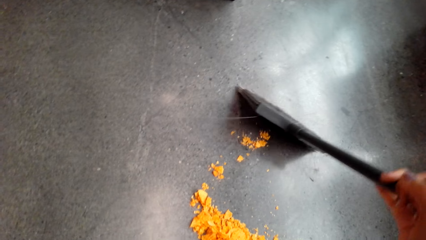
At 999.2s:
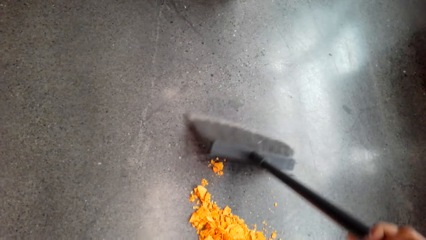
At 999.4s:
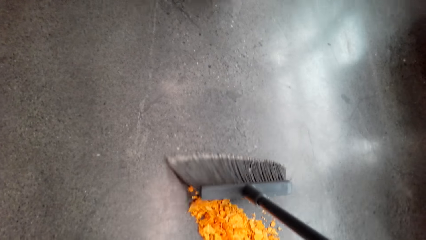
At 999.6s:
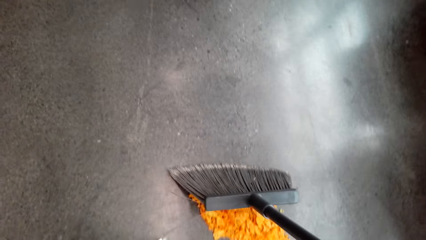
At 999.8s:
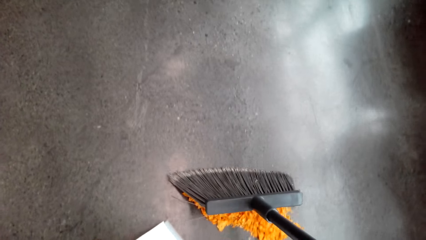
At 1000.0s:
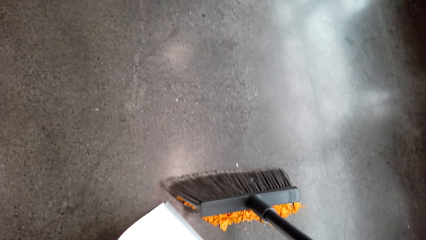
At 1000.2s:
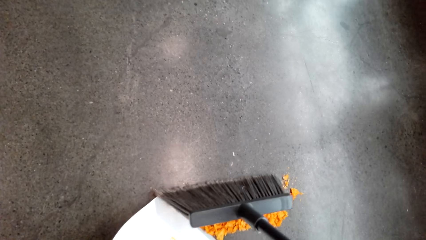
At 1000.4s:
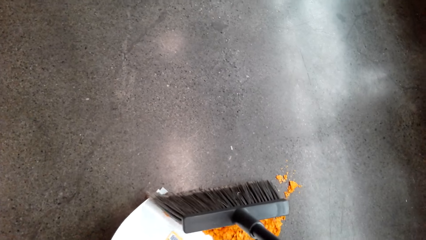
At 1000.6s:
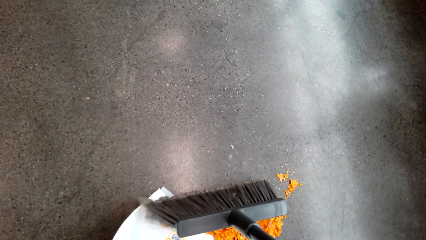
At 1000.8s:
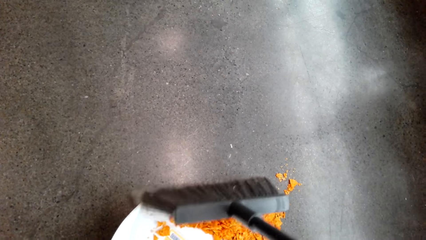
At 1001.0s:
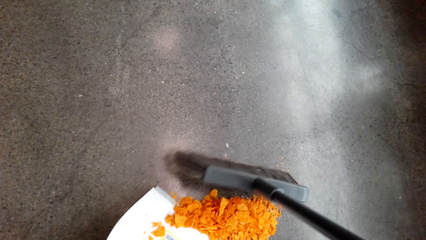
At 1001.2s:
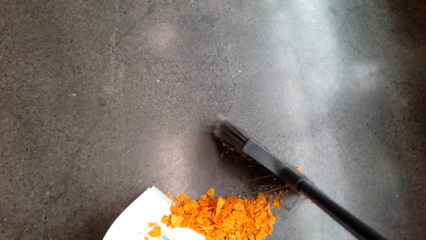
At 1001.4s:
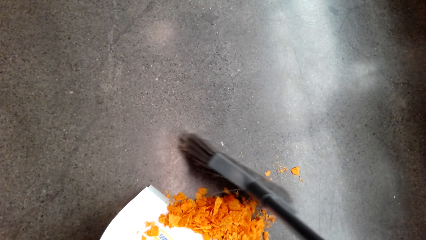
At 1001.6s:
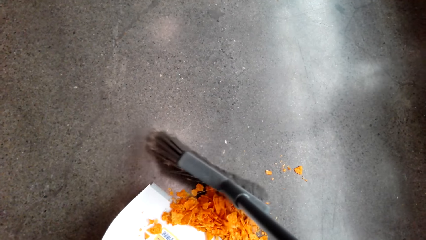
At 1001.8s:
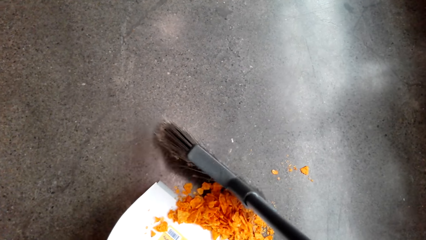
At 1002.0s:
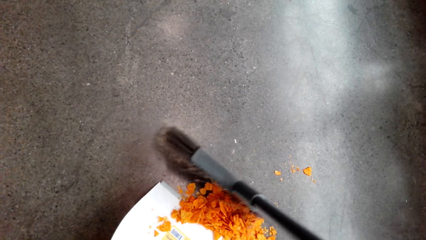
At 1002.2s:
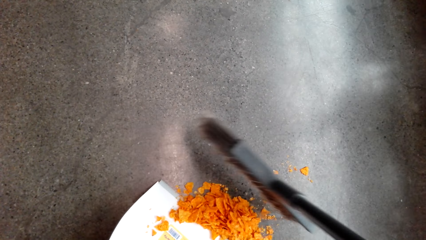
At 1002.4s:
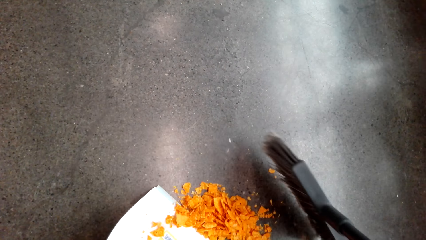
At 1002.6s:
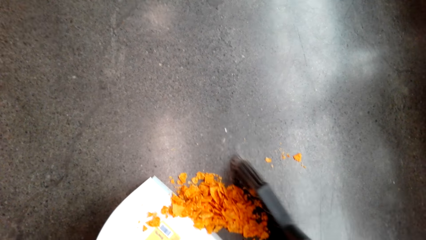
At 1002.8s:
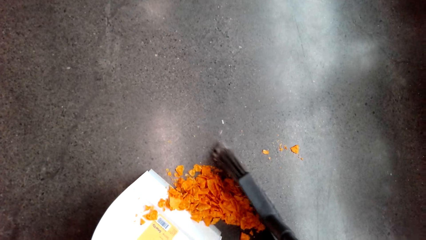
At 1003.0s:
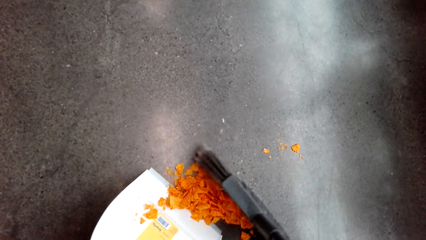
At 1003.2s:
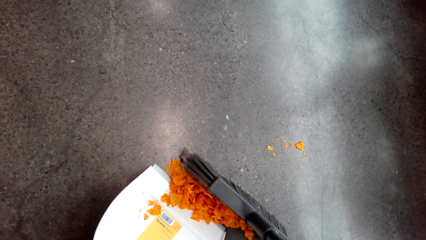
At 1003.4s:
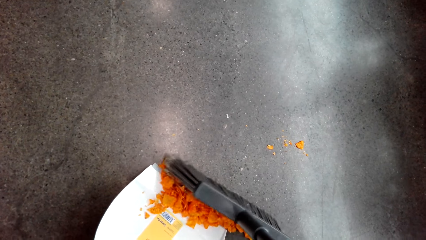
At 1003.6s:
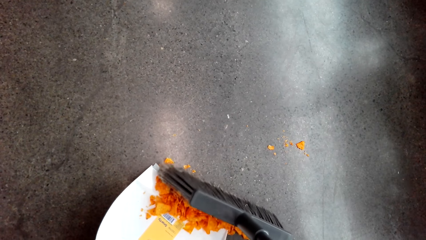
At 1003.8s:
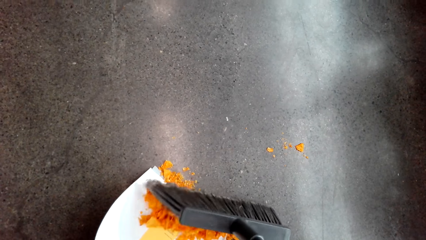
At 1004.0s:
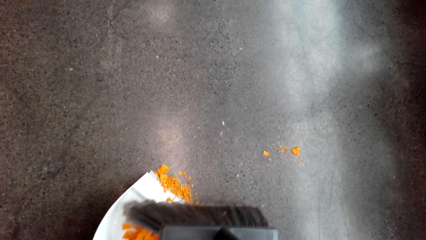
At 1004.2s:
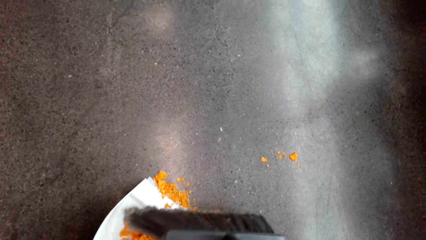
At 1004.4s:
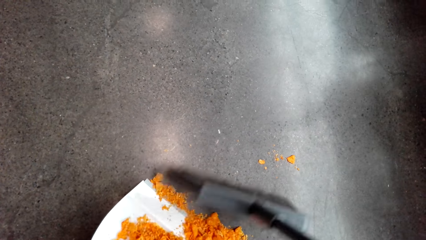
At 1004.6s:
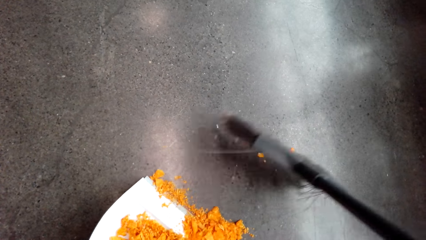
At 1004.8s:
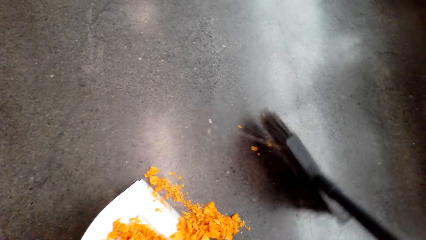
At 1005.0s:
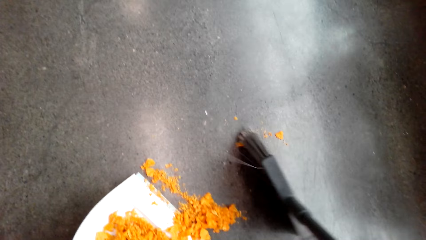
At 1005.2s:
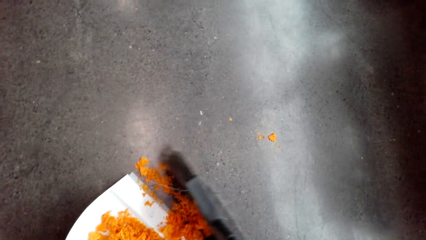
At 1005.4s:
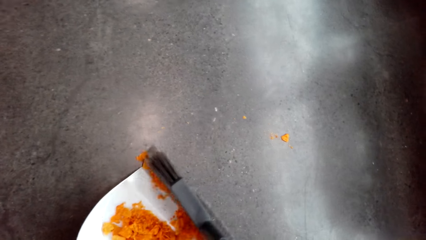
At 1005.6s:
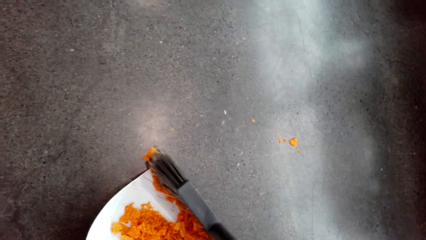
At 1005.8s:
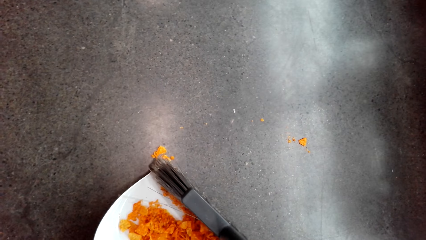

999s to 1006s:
The camera wearer puts the dirt in a dustpan.

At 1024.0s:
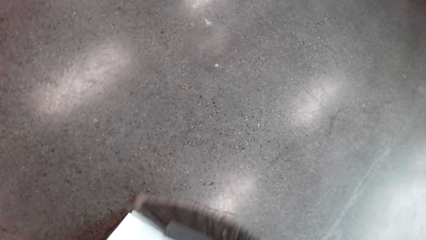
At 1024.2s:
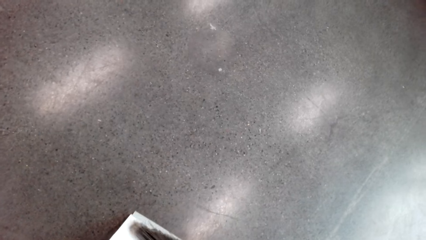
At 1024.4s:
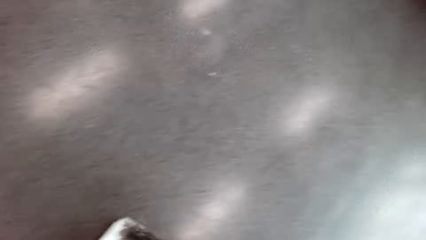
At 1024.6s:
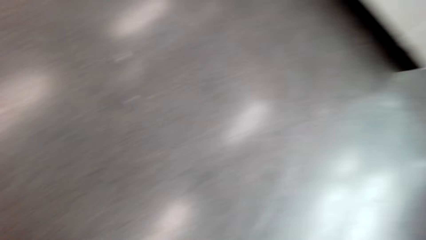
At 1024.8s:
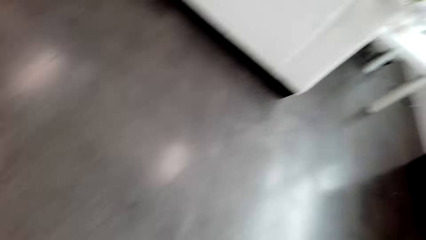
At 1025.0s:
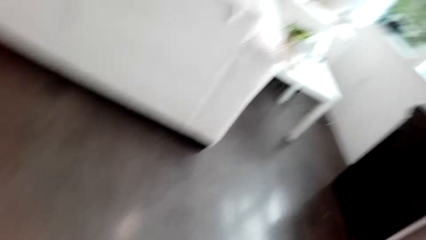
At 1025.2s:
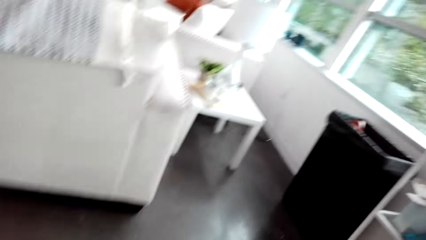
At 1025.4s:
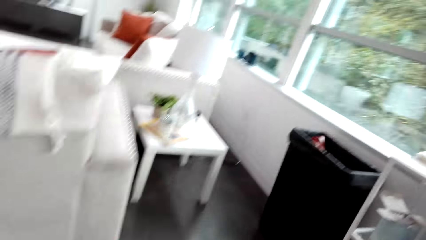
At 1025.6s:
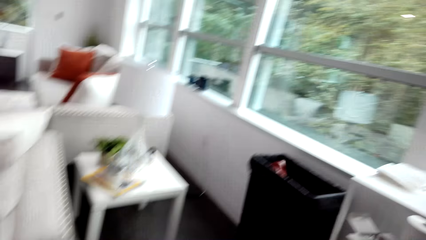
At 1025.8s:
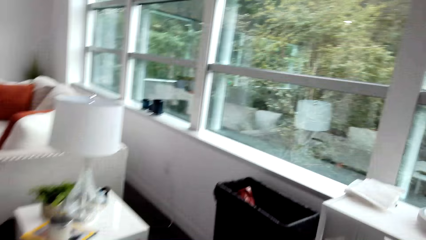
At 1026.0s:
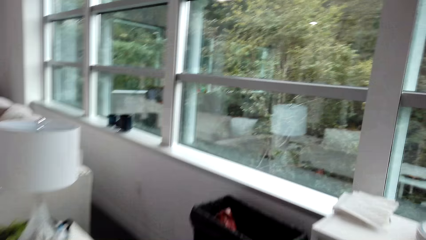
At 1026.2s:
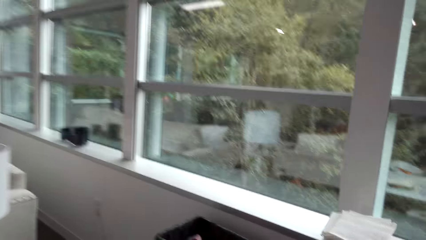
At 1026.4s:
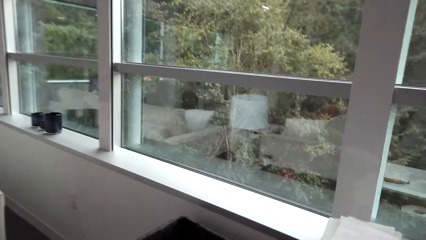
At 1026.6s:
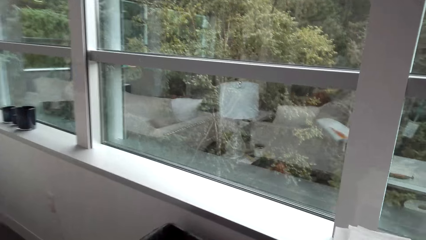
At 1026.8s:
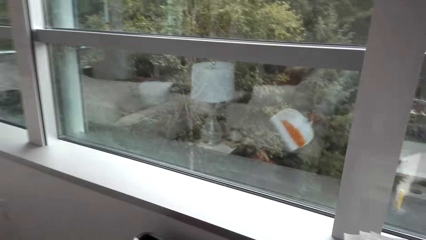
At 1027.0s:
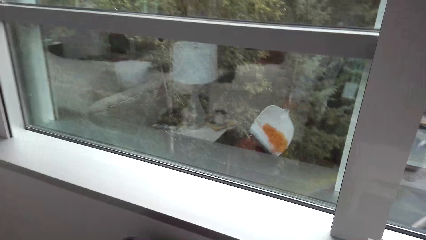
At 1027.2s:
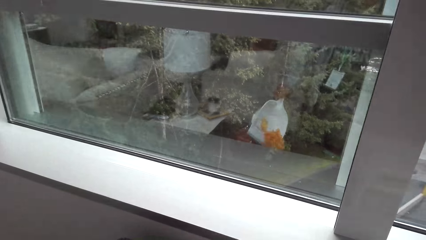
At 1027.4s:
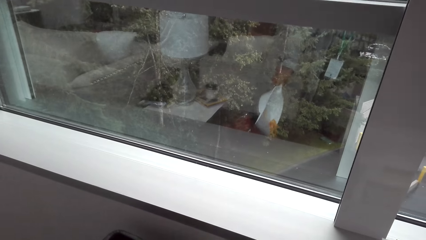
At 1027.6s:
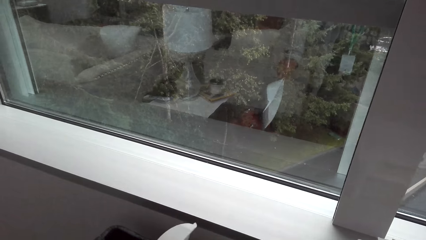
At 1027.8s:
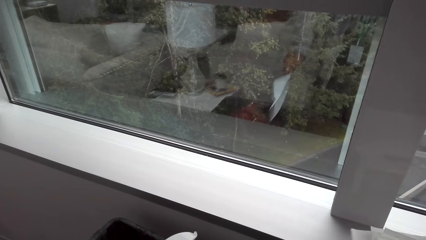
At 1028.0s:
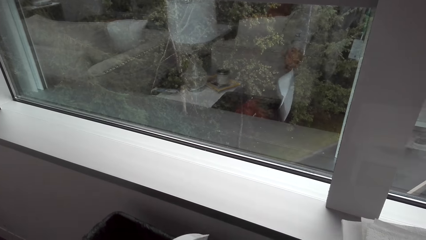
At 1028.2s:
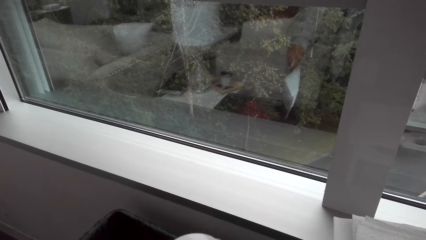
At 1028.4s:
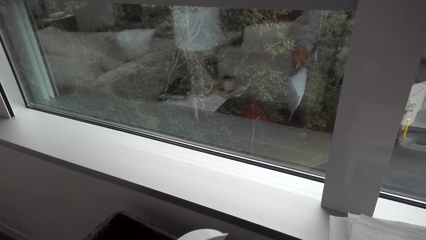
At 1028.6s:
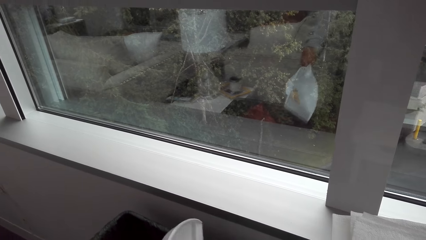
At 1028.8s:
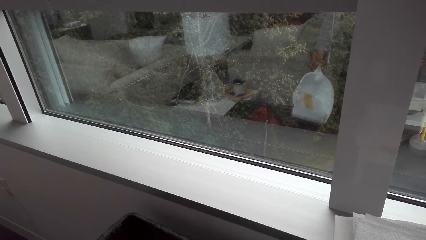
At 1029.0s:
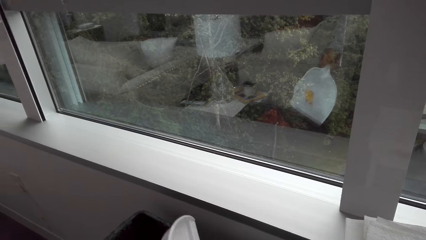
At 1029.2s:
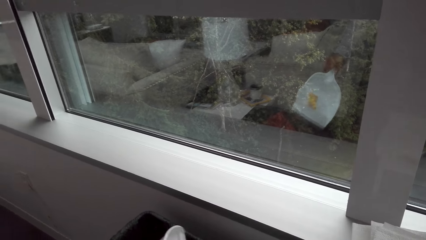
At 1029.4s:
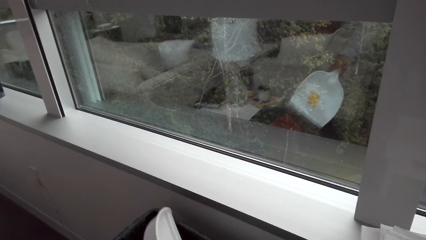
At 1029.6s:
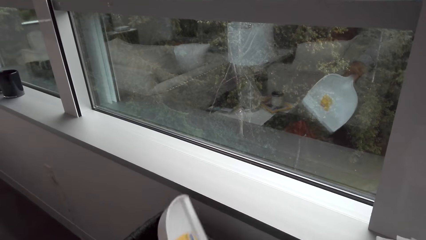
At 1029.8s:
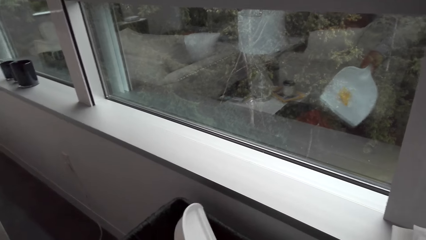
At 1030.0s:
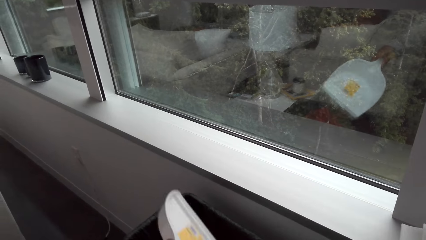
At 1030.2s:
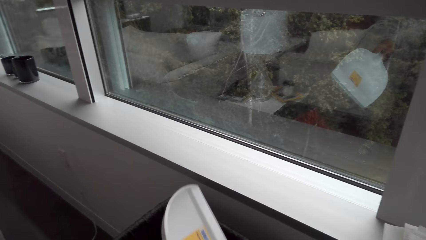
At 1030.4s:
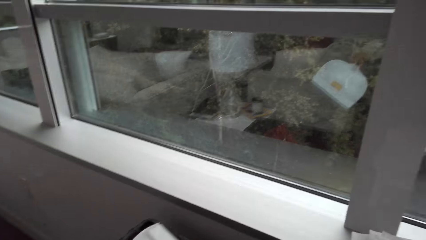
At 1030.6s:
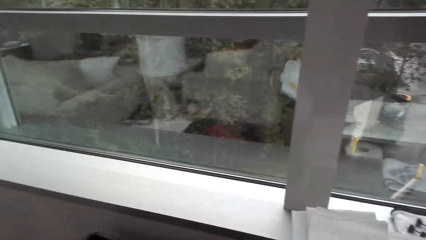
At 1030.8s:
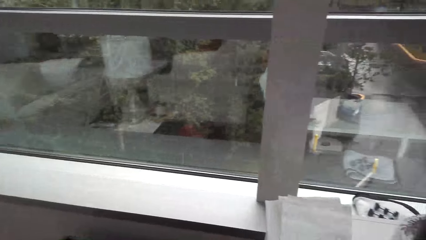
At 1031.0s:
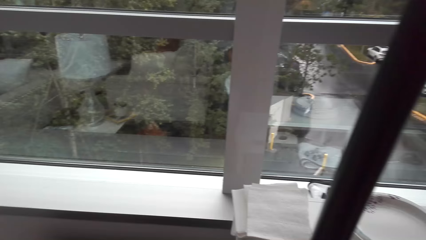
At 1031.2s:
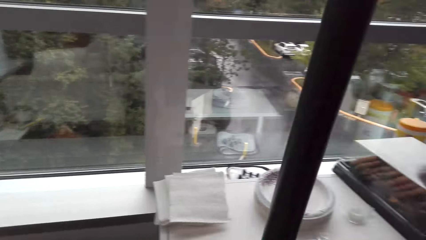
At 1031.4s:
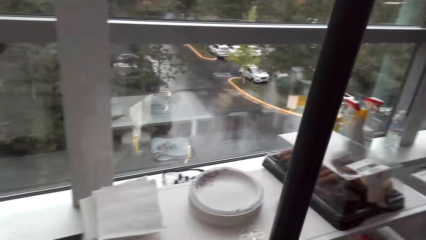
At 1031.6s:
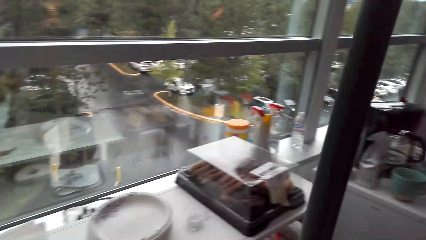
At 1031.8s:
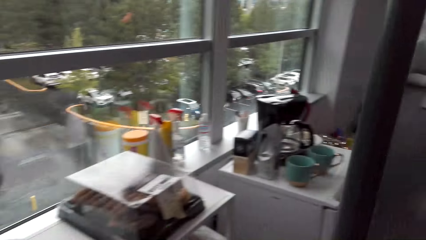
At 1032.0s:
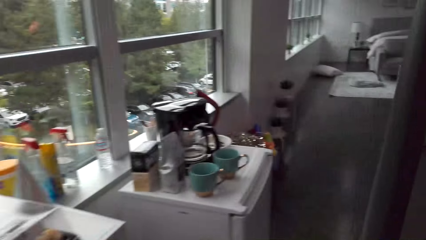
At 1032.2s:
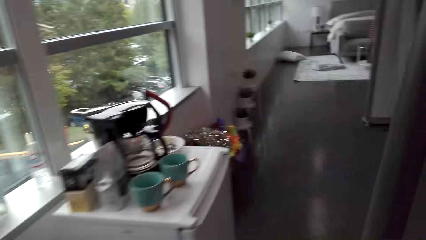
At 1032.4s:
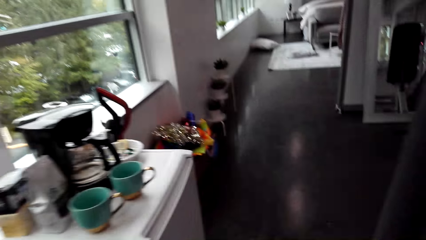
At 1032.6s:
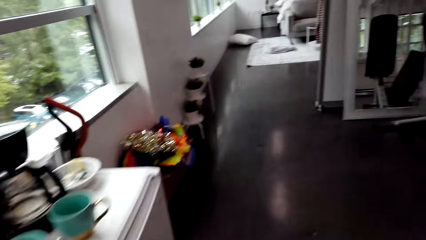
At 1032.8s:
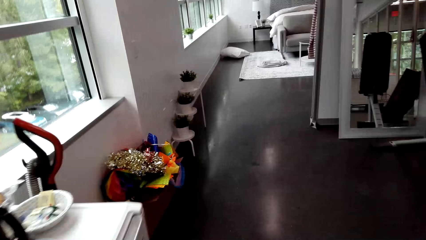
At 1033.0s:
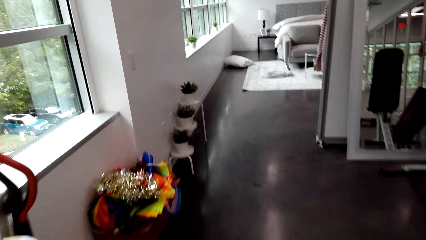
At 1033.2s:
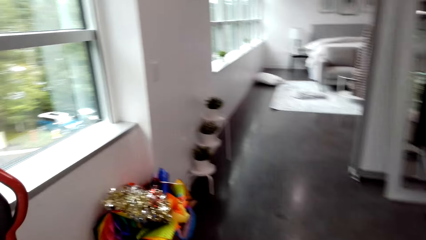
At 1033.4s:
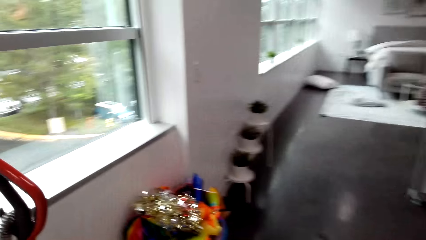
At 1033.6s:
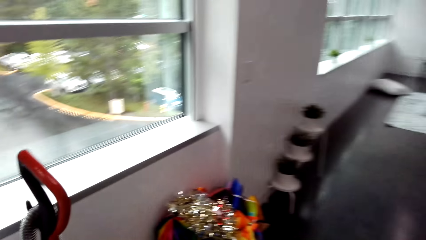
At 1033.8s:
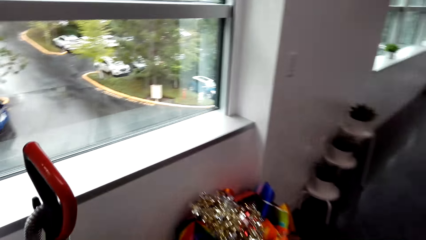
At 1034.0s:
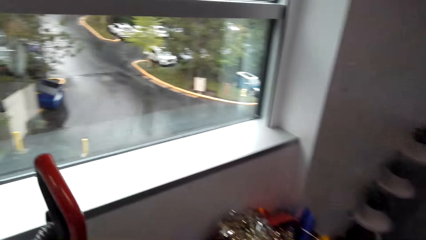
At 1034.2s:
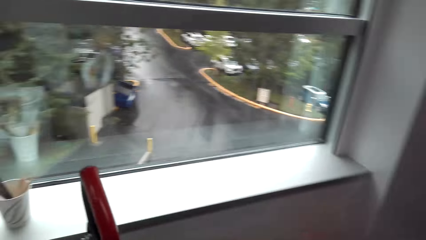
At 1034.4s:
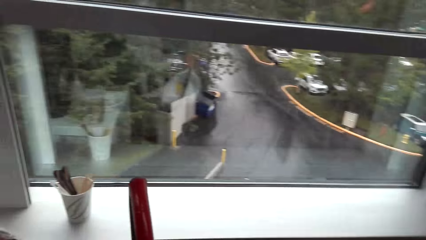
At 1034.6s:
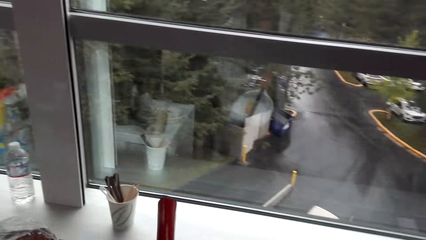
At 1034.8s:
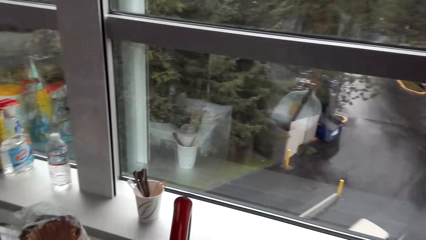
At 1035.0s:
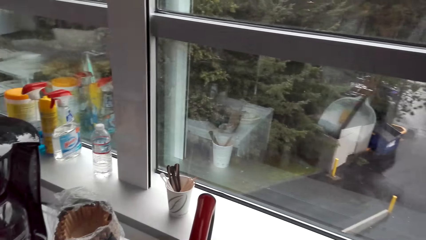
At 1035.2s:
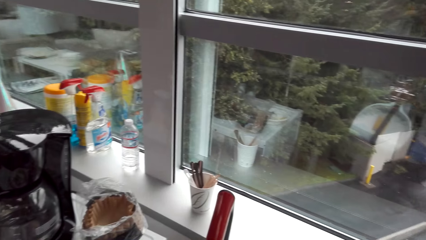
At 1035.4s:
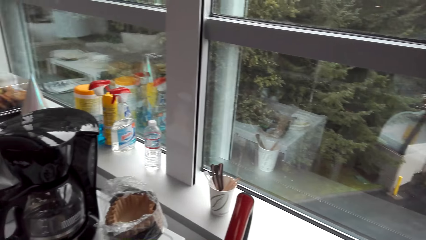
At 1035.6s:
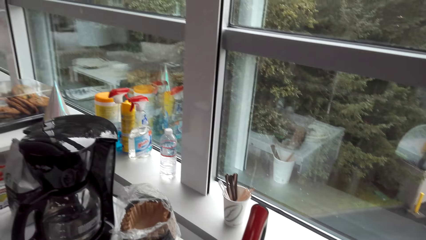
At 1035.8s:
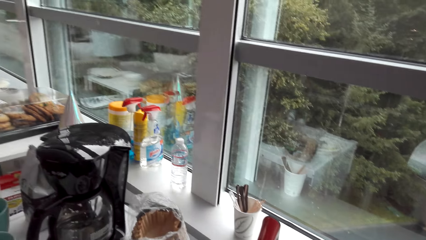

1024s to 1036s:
The camera wearer walks around. They pour the dirt in the bin and put waste in the dustbin. They shake the dustpan. They walk in the house.
